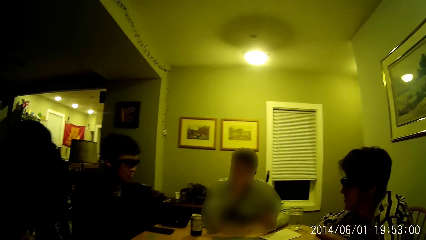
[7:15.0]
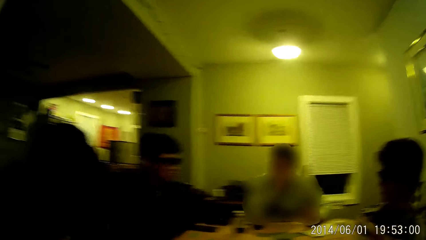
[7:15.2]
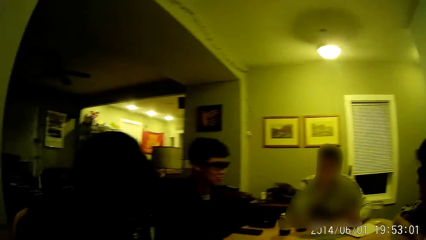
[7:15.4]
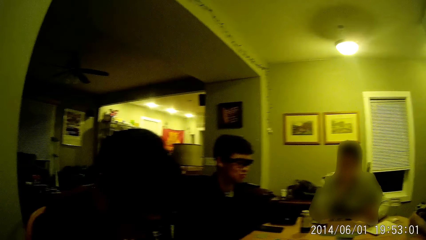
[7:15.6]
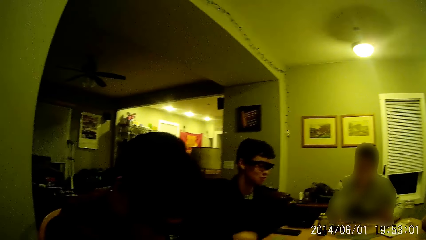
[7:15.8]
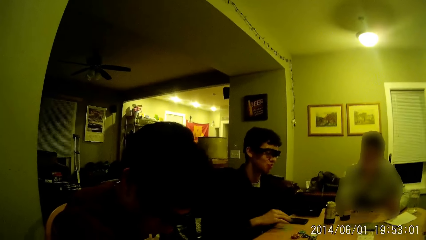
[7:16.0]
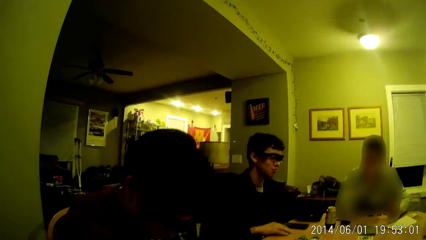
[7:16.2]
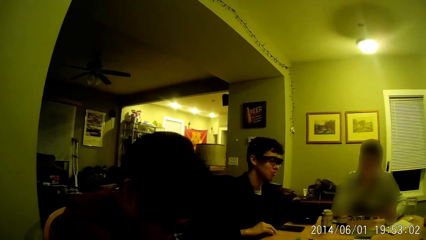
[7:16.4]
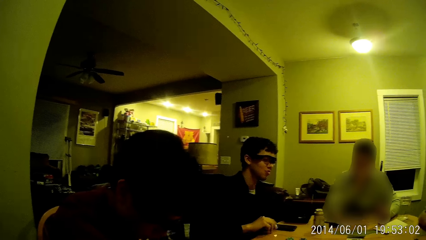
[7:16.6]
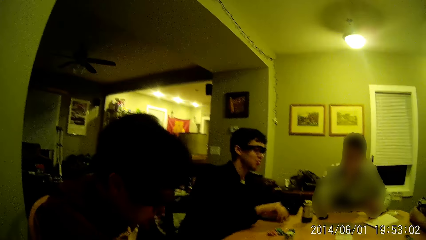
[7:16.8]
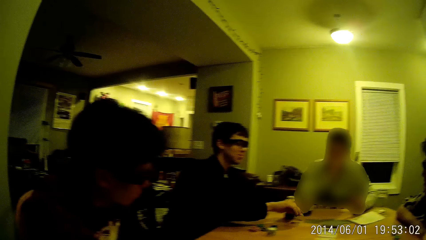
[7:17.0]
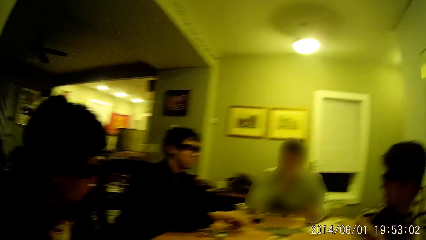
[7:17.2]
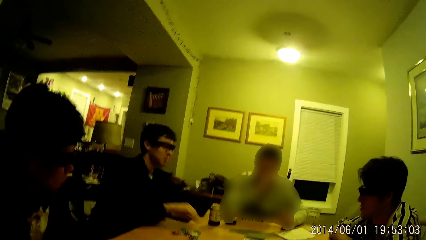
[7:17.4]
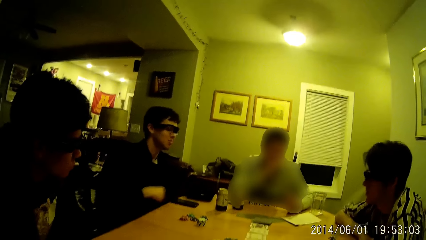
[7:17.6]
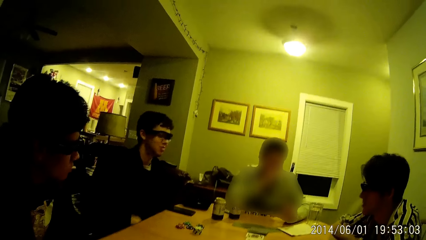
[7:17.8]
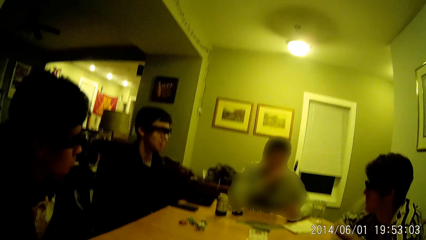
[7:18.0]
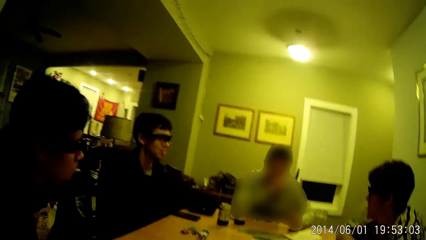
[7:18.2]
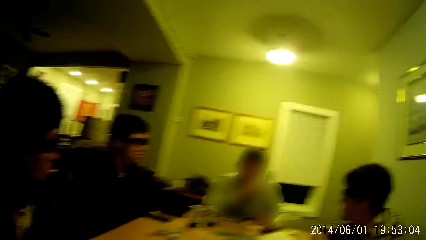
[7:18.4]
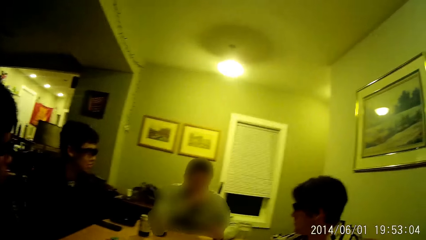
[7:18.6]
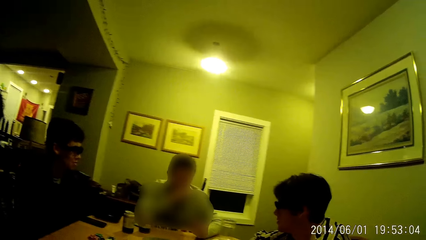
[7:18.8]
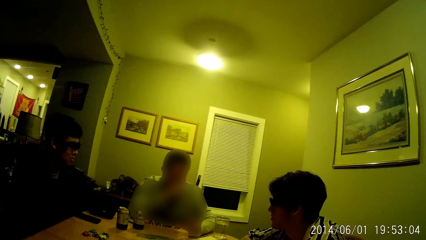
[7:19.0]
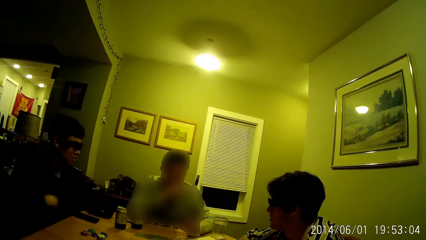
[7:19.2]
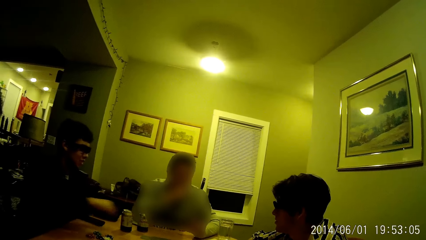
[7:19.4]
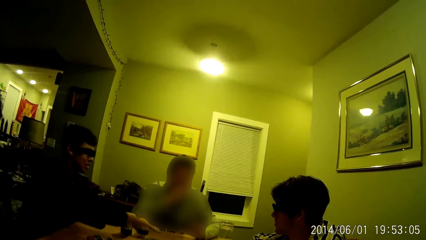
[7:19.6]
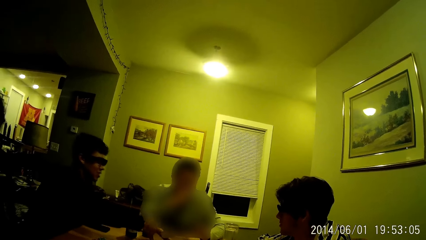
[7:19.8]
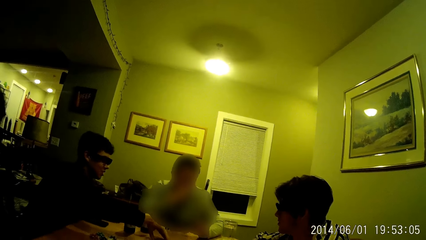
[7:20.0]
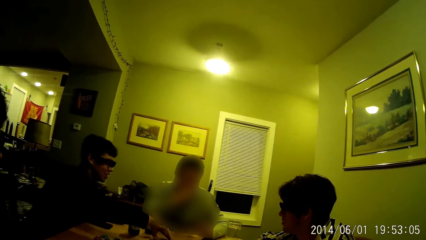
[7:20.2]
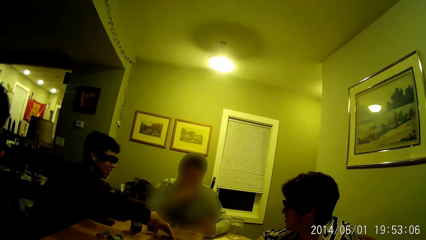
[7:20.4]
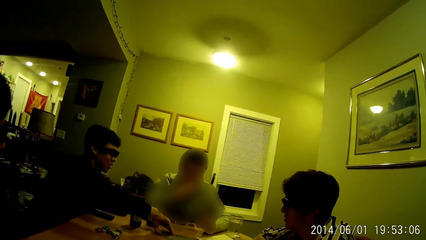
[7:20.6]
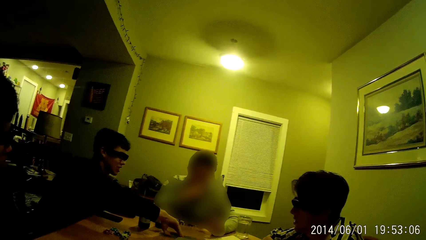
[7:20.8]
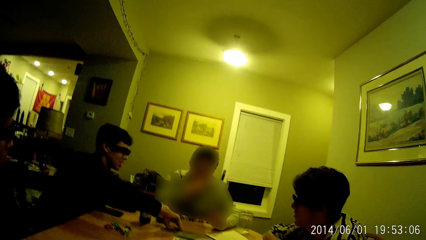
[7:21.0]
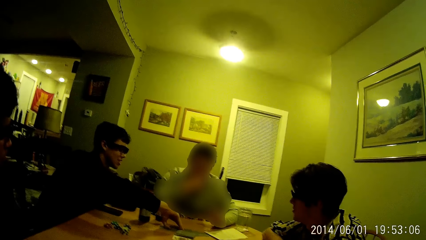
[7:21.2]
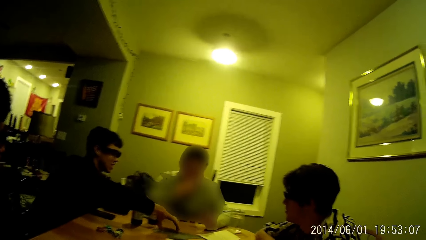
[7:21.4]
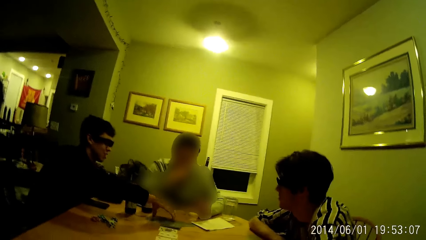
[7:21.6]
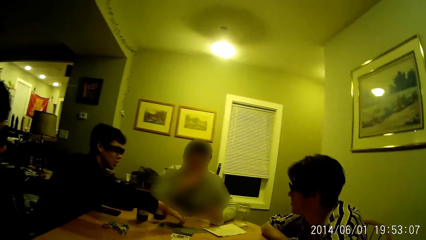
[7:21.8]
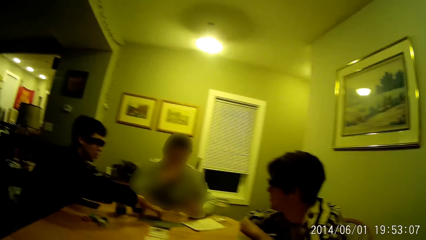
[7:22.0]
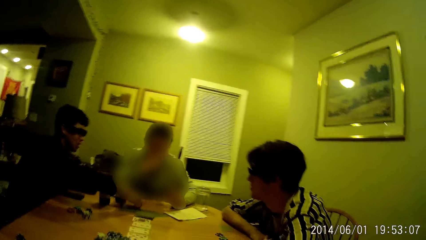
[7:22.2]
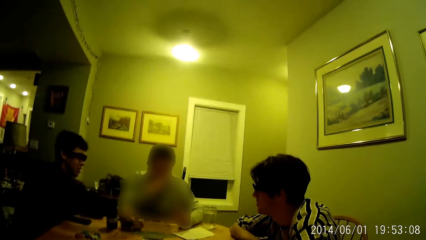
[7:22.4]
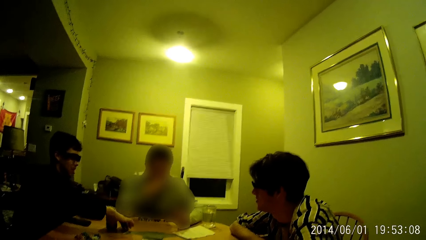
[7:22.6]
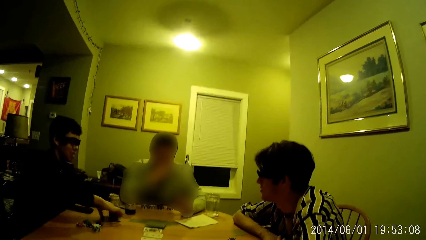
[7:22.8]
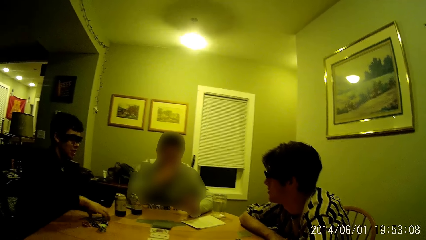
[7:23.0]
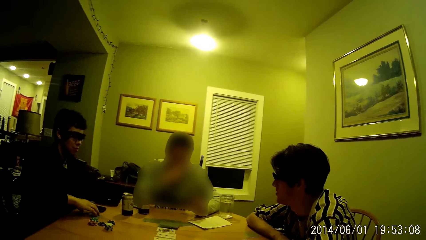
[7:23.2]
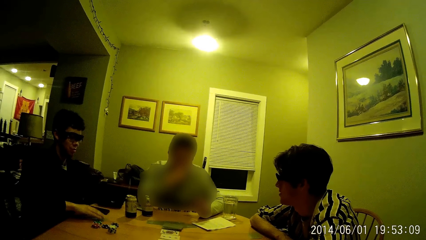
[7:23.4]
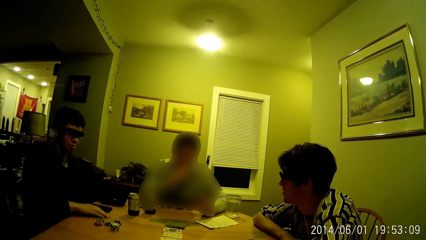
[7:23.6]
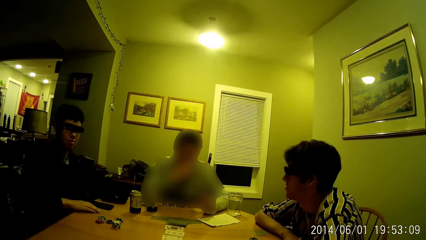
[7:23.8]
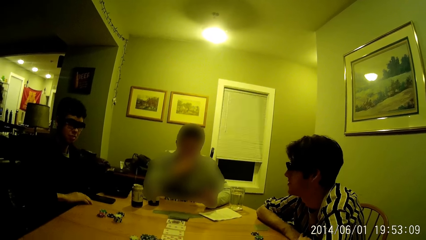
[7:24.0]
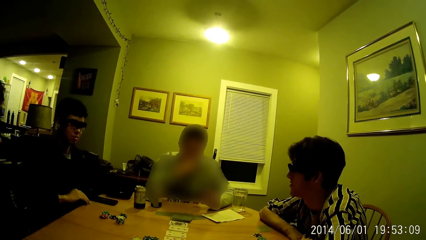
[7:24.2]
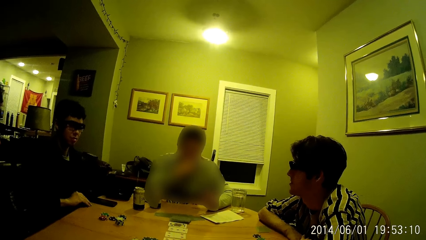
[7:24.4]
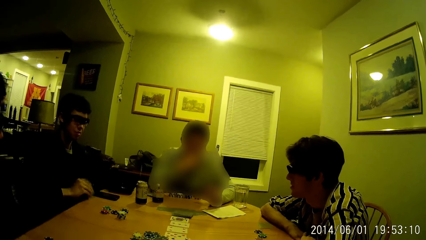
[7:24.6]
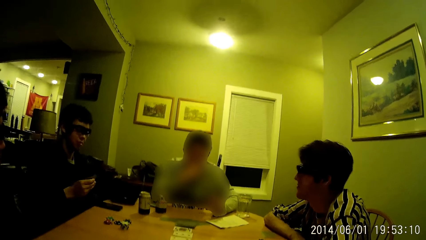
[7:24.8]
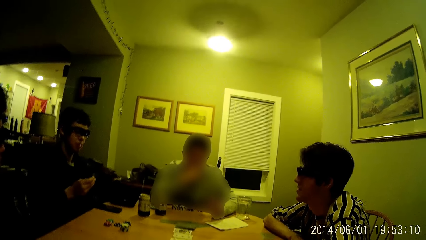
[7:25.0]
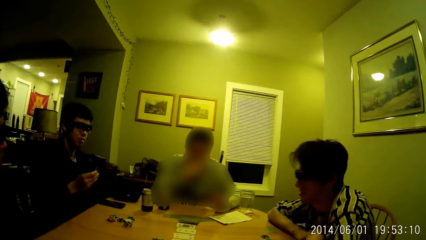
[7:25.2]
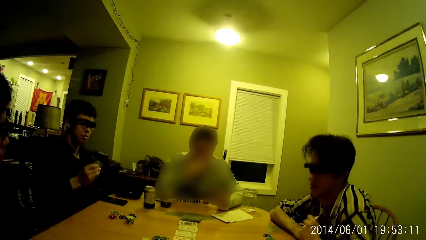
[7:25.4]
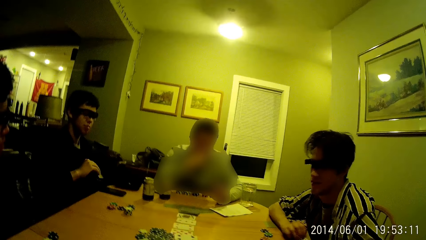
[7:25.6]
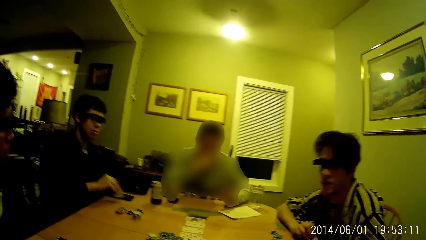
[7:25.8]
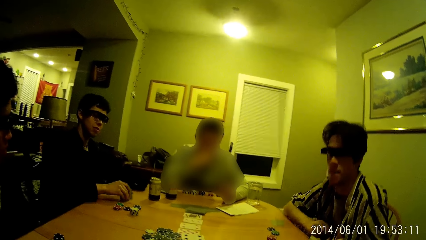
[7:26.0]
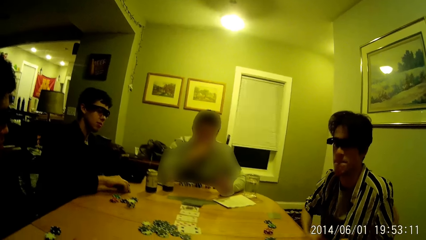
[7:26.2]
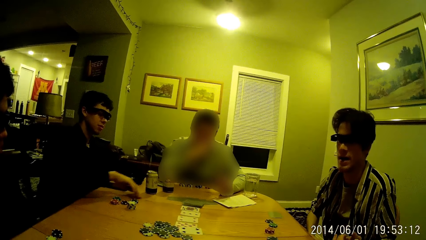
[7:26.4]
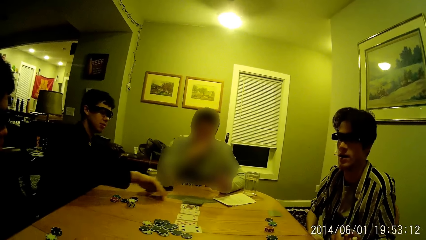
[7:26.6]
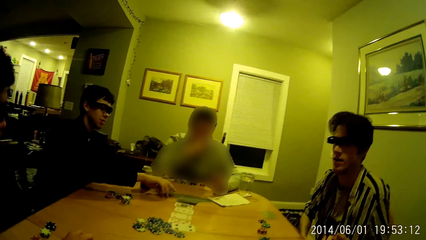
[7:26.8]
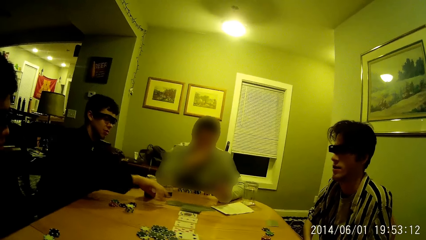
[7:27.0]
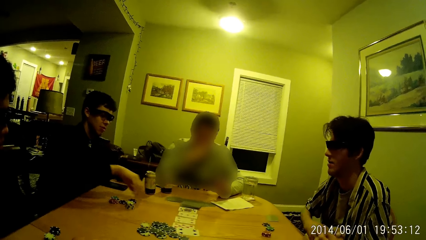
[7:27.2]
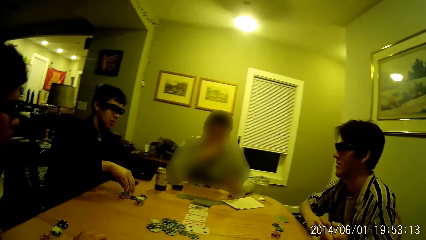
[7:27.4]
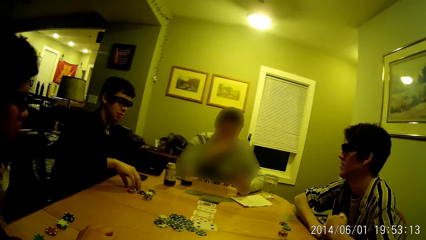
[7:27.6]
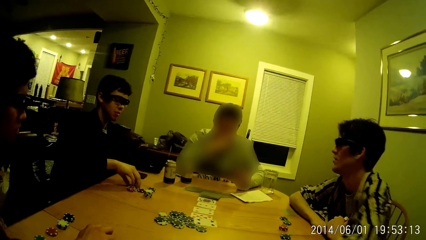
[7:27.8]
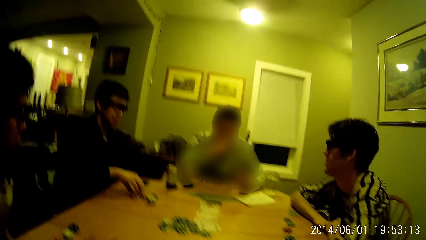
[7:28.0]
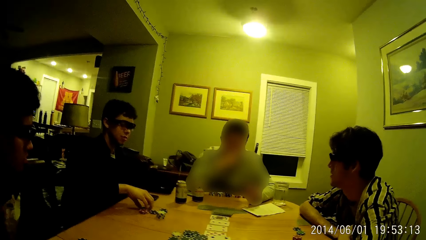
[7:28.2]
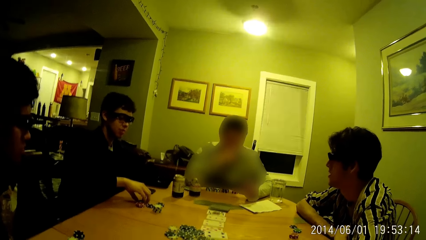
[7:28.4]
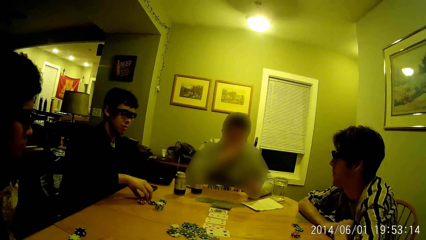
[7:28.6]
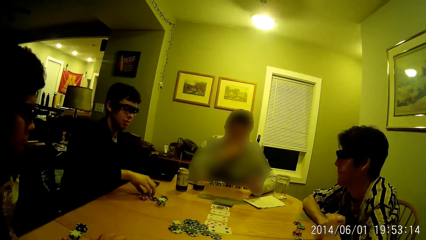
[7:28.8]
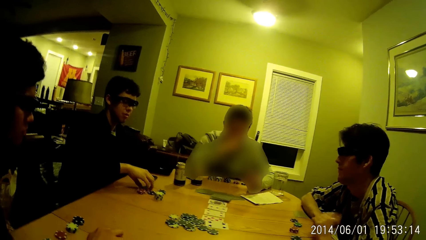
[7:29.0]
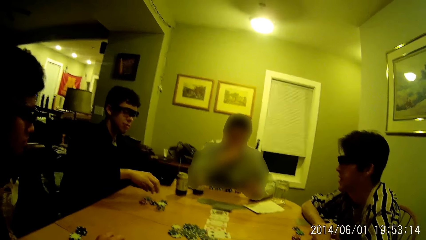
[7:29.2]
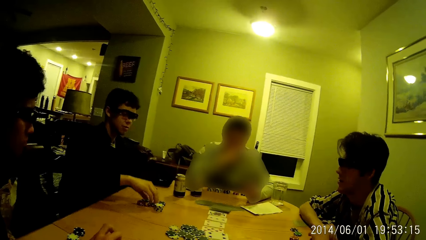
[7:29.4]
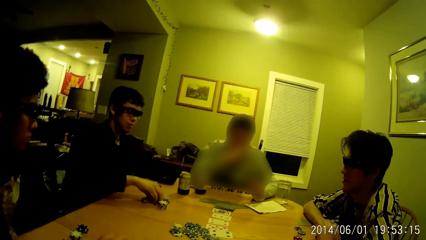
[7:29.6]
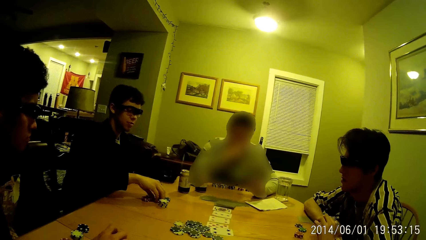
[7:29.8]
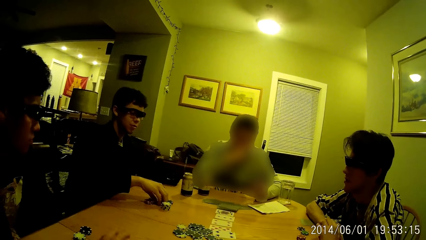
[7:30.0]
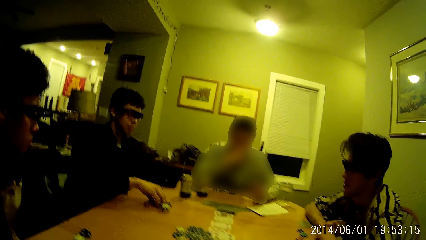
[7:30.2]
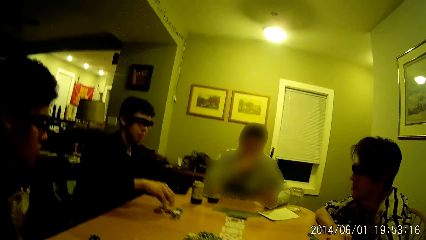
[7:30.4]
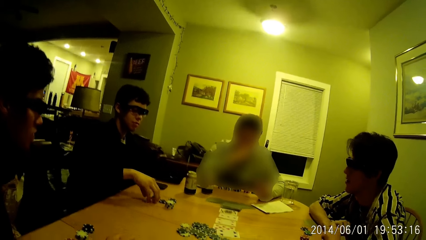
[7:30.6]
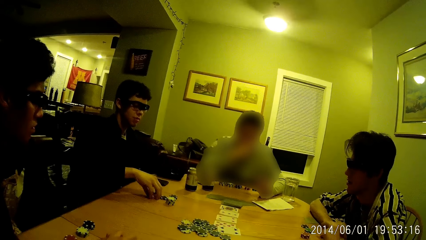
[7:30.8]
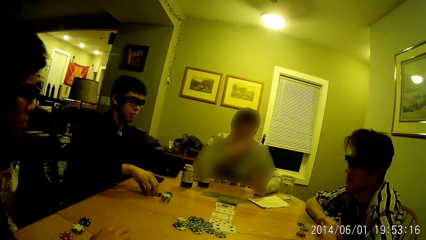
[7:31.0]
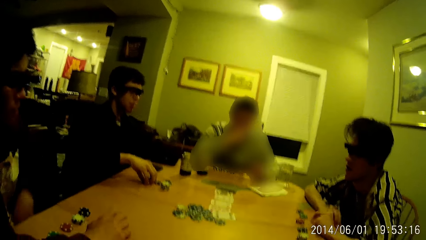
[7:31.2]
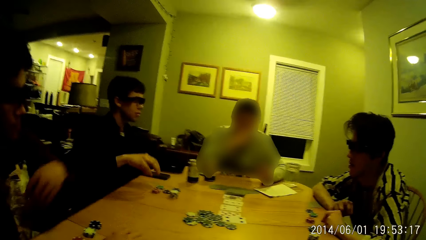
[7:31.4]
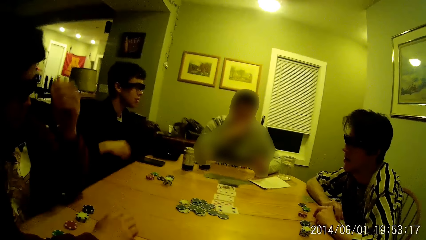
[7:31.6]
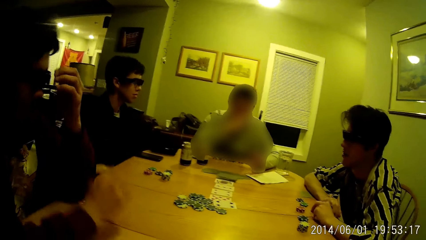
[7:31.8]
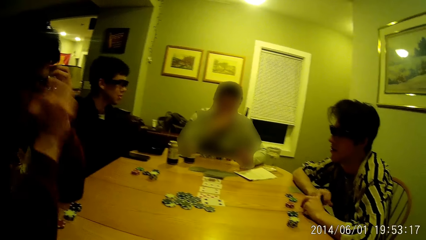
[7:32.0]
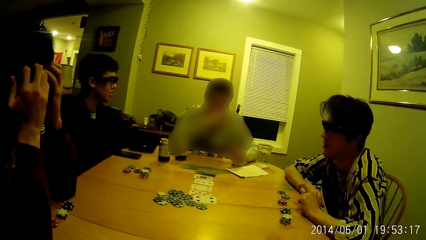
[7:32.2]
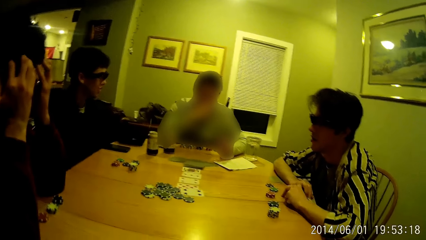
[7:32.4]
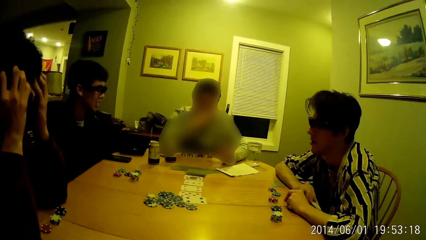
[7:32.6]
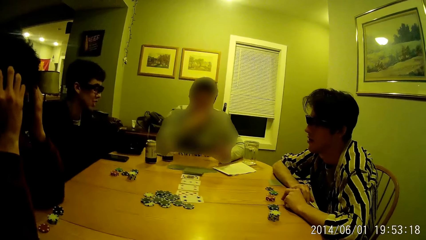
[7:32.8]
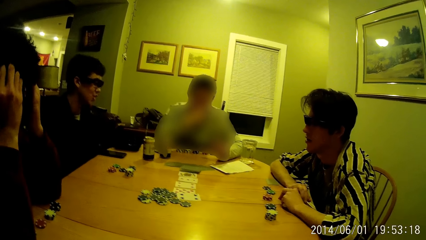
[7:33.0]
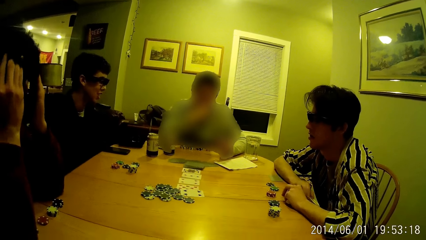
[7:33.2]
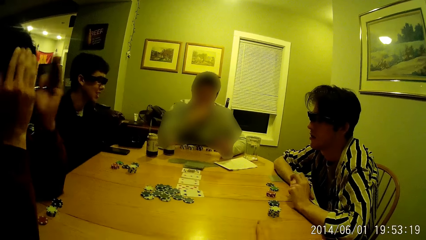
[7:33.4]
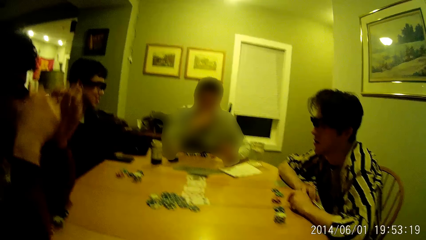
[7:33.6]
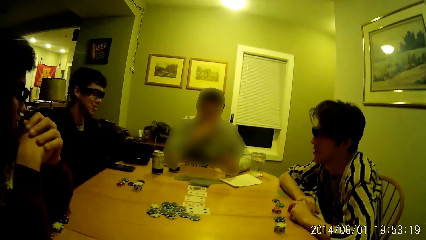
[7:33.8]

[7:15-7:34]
The camera wearer looks around. The man picks the cards on the table with his right hand. The man touches the poker card. The man drops the cards on the table with his right hand. The man plays poker game. The man drags some cards on the table with his right hand. The man takes the poker card. A person nods. The man looks at the poker card. The person sits upright. The man drops the cards on the table with his right hand and plays poker game. The man arranges some poker chips on the table with his right hand. The person leans on the table. Another person touches their hair.
